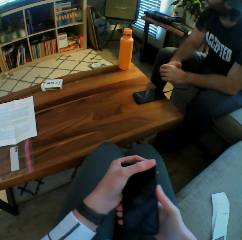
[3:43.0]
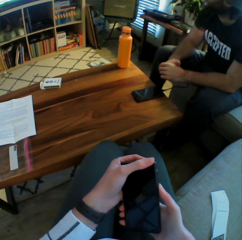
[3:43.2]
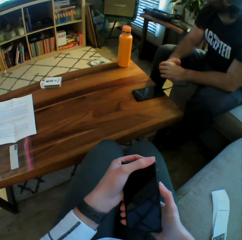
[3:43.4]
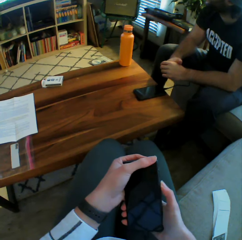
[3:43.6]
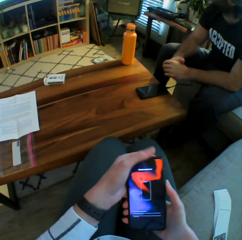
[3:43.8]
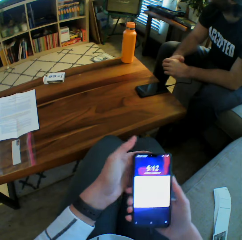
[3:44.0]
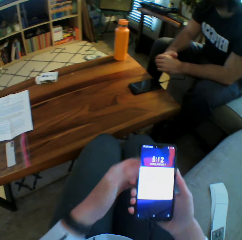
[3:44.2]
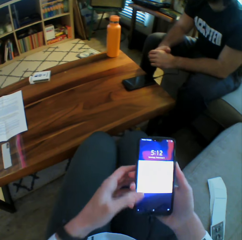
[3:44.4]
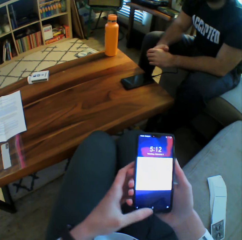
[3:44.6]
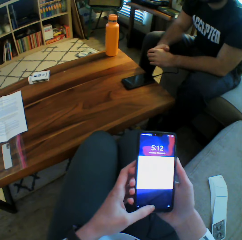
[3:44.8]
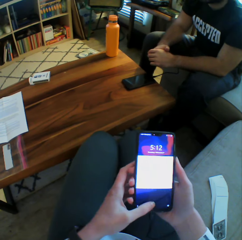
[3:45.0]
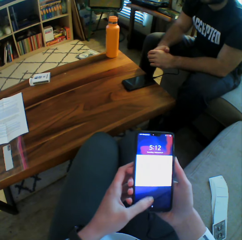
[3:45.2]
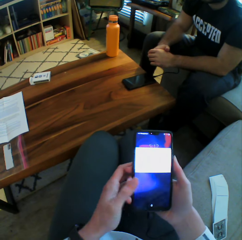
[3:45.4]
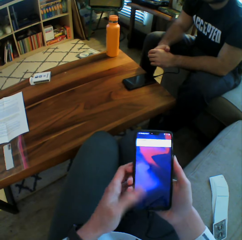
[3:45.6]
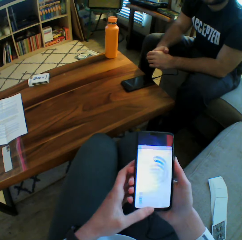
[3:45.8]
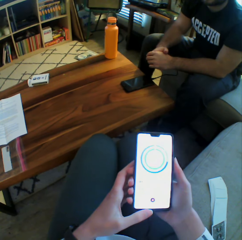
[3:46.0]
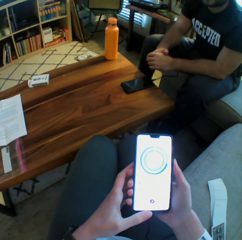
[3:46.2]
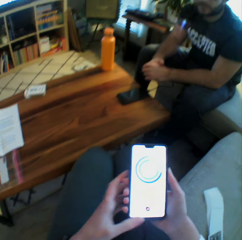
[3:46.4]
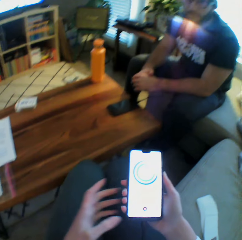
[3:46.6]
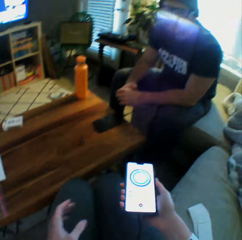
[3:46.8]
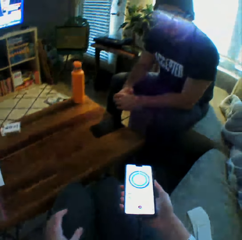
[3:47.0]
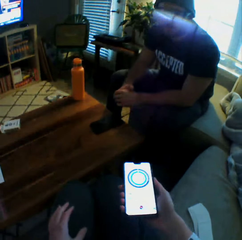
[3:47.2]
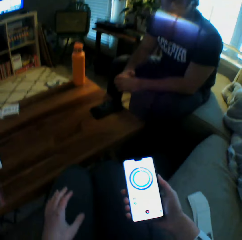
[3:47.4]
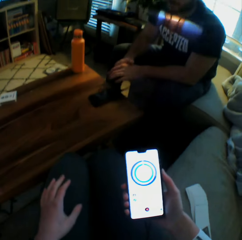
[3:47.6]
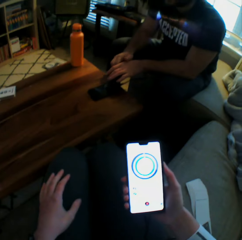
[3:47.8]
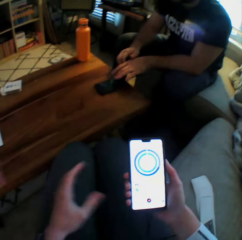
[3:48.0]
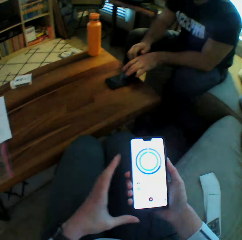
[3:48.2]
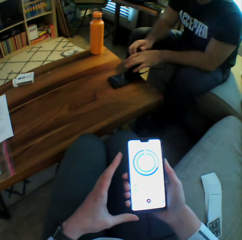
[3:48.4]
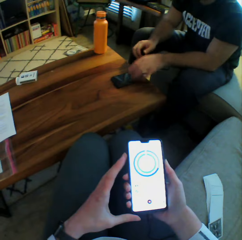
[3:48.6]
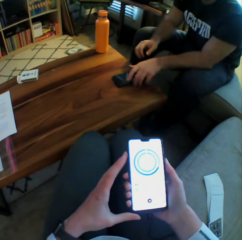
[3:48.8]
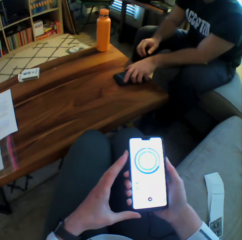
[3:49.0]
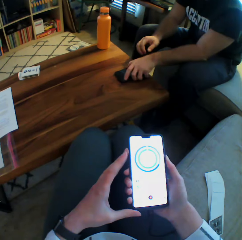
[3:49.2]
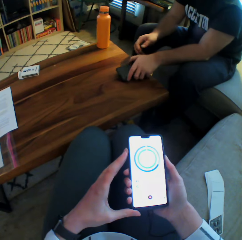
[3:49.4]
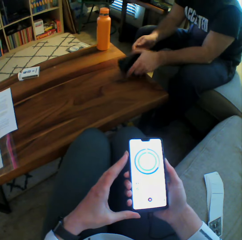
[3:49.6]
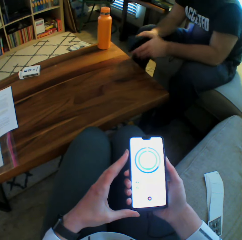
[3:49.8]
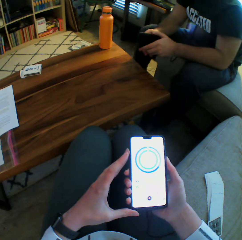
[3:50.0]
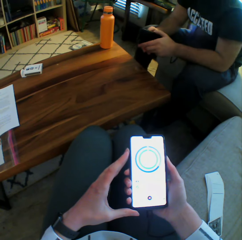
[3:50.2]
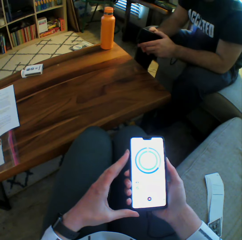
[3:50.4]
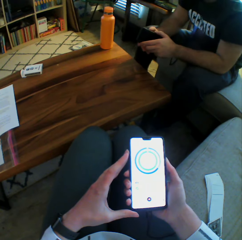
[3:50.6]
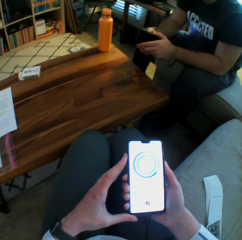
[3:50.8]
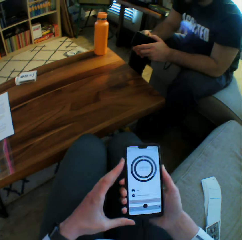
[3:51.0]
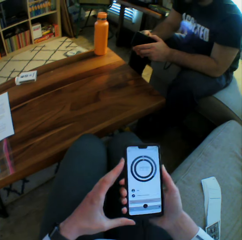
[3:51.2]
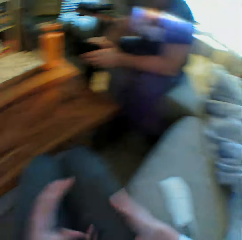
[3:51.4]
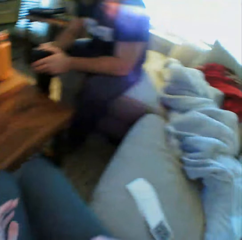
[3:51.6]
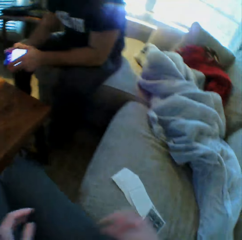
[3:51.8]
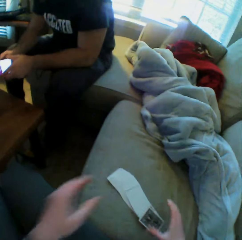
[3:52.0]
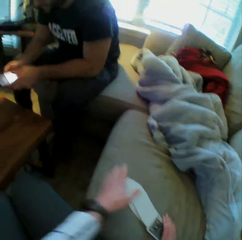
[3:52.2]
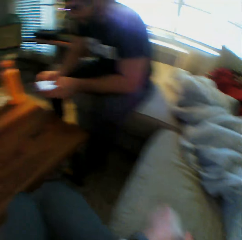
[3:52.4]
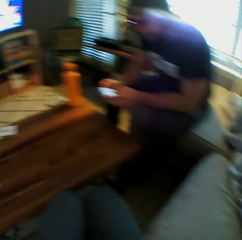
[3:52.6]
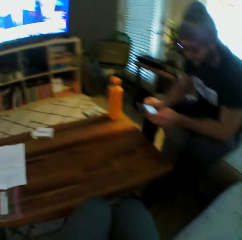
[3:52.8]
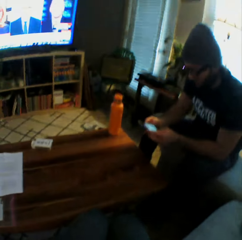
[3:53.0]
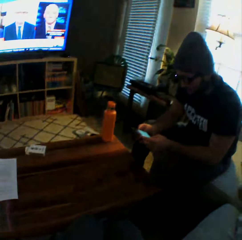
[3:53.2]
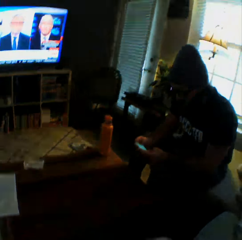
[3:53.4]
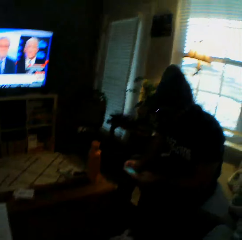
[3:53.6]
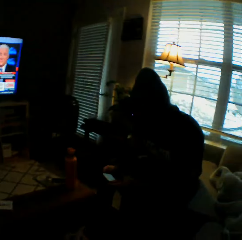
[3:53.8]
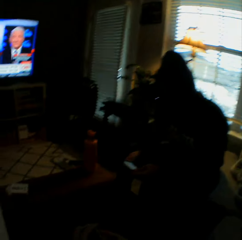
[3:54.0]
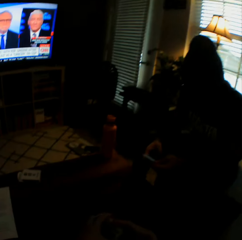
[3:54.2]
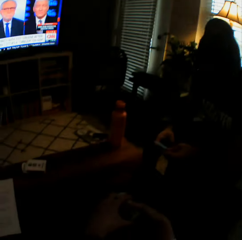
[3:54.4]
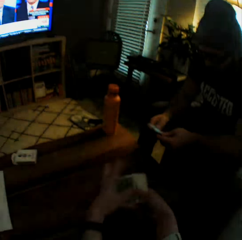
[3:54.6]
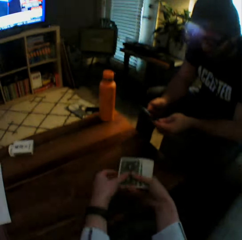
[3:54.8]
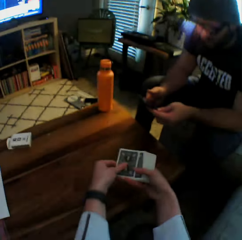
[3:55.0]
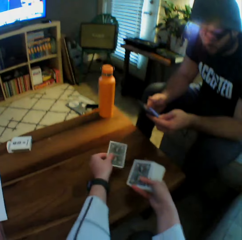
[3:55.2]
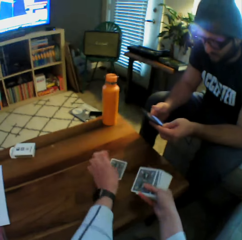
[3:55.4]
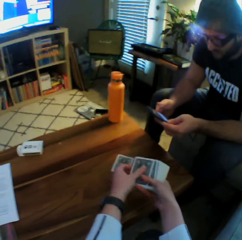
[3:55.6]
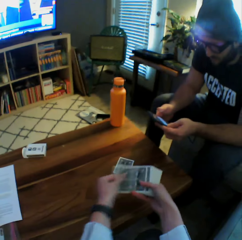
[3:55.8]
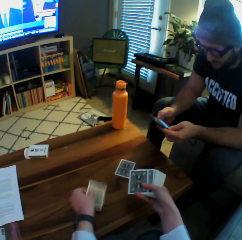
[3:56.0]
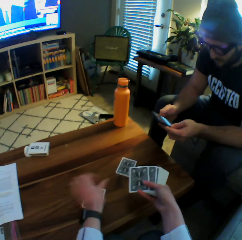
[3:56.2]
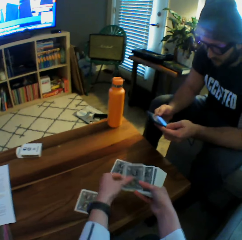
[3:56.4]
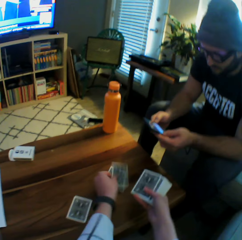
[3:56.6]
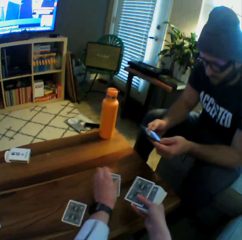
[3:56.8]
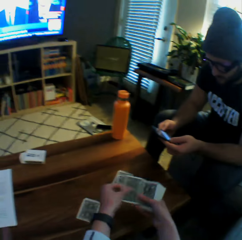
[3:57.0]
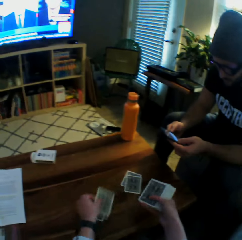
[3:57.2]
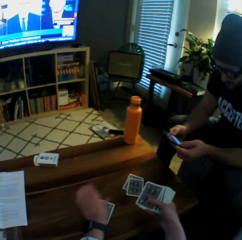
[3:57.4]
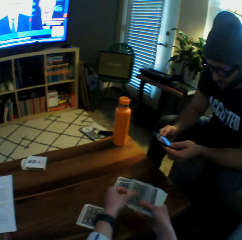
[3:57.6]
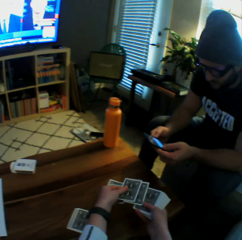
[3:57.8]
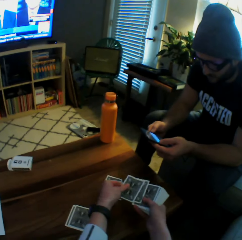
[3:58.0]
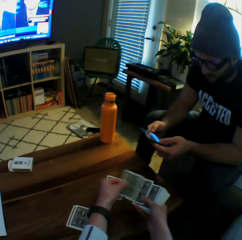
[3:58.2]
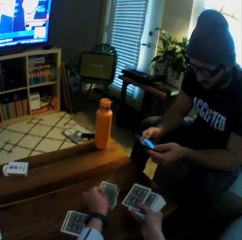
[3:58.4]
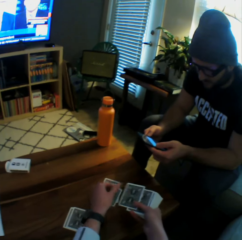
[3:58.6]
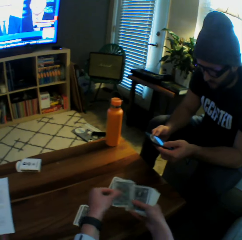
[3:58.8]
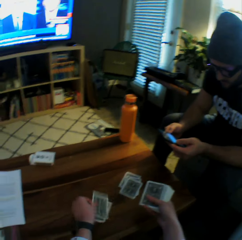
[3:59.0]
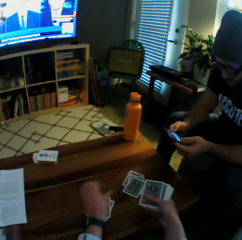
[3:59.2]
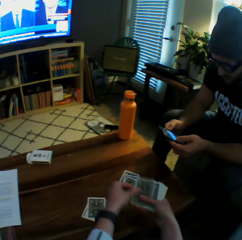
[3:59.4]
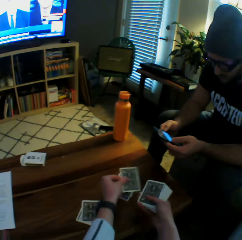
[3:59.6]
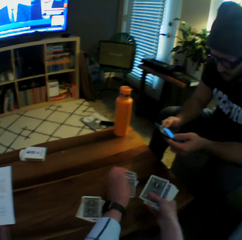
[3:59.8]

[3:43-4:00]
The camera wearer powers the phone with his right hand. He unlocks the phone. He operates the phone with his left hand. He scrolls on the phone. He places his left hand on his lap. He holds the phone with both hands. The man picks up the second phone from the table with his left hand. The camera wearer drops the phone on his lap with his right hand. The man unlocks his phone. The camera wearer picks up the cards from the sofa with his right hand. The man operates the second phone with both hands and scrolls on the phone. The camera wearer shares the cards on the table between him and the man. He puts some play cards on the table.

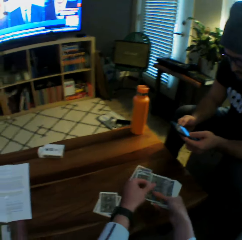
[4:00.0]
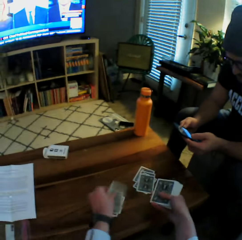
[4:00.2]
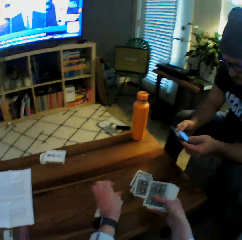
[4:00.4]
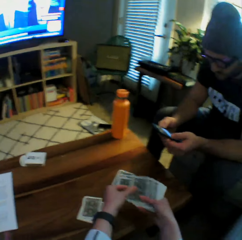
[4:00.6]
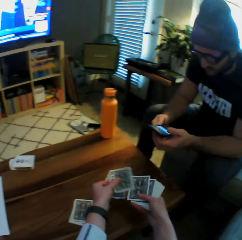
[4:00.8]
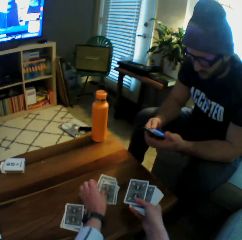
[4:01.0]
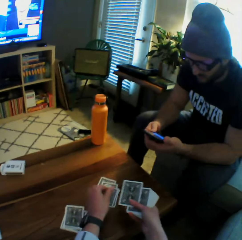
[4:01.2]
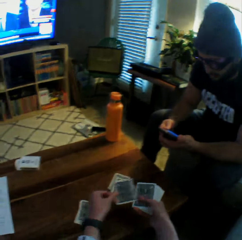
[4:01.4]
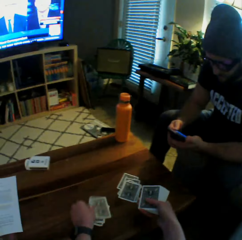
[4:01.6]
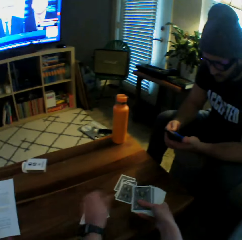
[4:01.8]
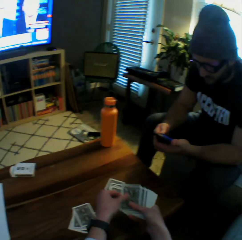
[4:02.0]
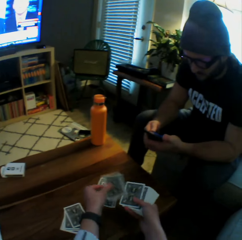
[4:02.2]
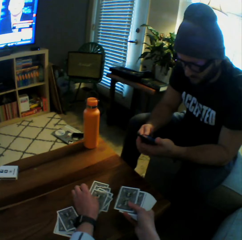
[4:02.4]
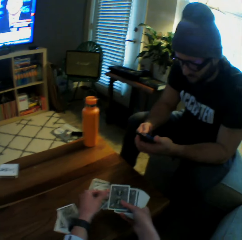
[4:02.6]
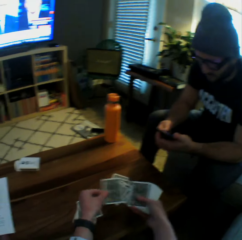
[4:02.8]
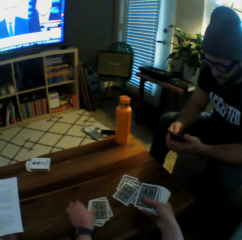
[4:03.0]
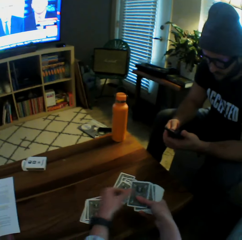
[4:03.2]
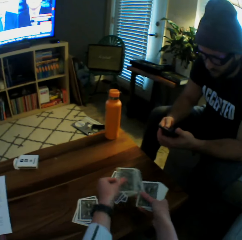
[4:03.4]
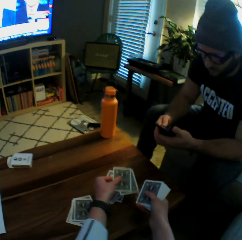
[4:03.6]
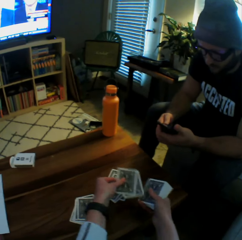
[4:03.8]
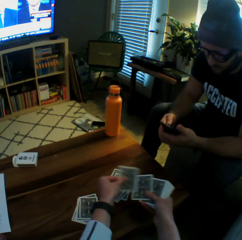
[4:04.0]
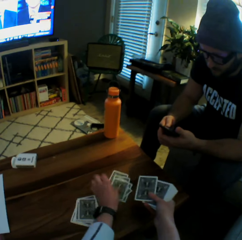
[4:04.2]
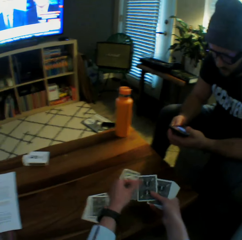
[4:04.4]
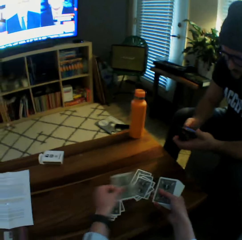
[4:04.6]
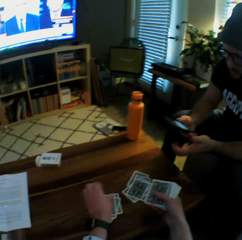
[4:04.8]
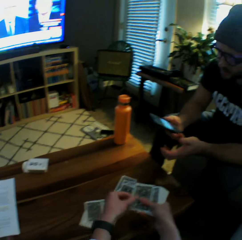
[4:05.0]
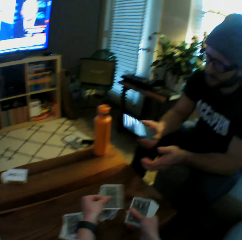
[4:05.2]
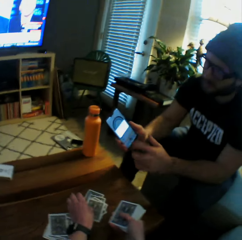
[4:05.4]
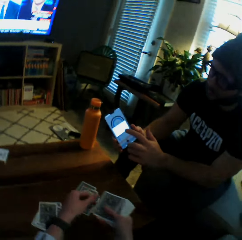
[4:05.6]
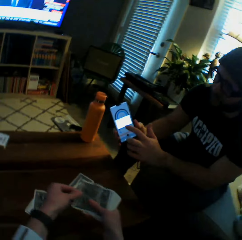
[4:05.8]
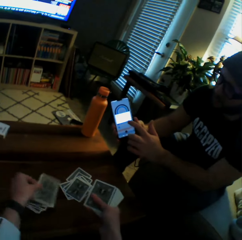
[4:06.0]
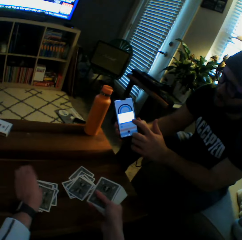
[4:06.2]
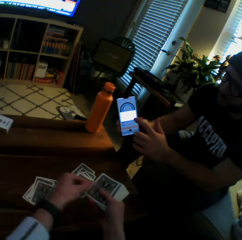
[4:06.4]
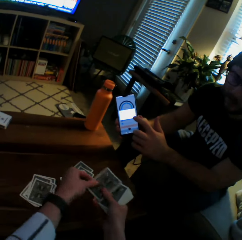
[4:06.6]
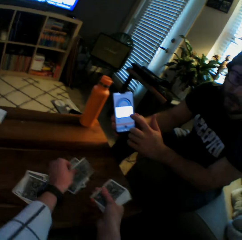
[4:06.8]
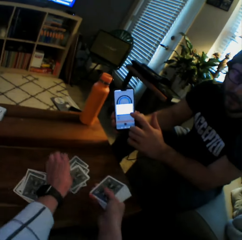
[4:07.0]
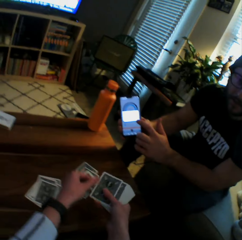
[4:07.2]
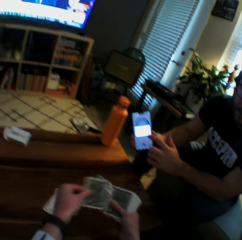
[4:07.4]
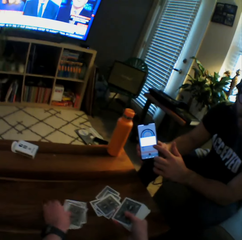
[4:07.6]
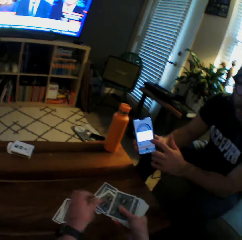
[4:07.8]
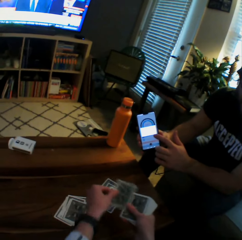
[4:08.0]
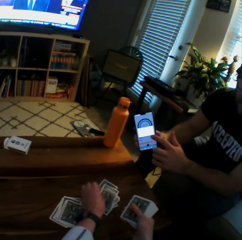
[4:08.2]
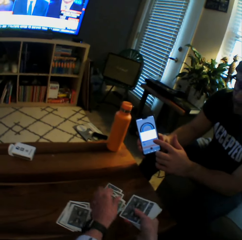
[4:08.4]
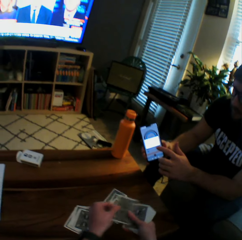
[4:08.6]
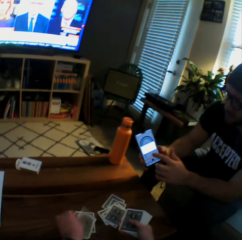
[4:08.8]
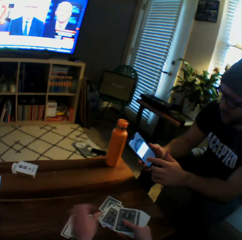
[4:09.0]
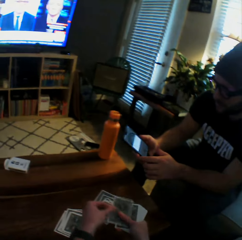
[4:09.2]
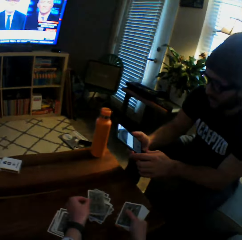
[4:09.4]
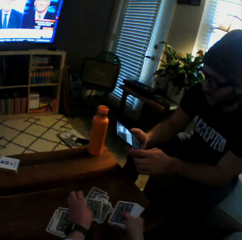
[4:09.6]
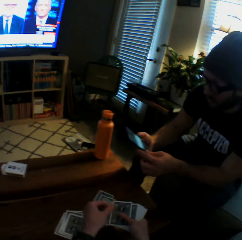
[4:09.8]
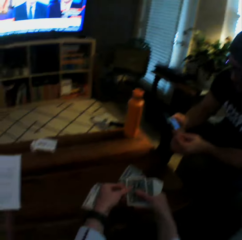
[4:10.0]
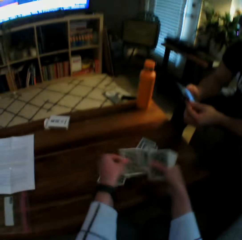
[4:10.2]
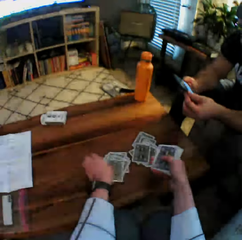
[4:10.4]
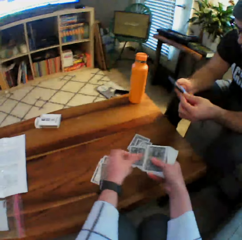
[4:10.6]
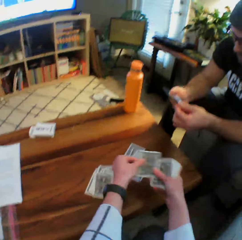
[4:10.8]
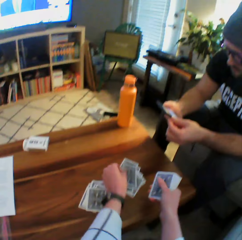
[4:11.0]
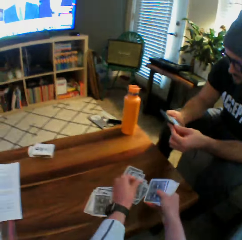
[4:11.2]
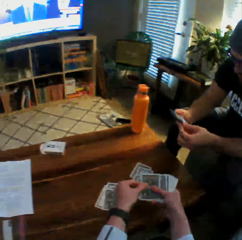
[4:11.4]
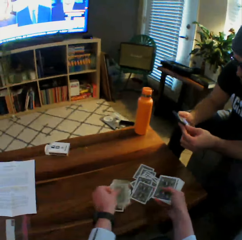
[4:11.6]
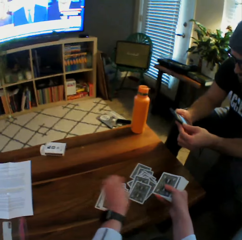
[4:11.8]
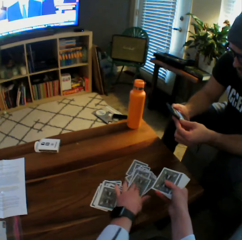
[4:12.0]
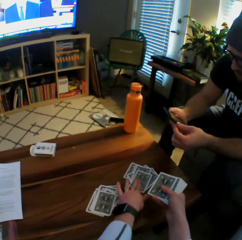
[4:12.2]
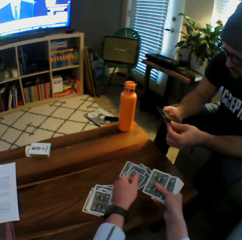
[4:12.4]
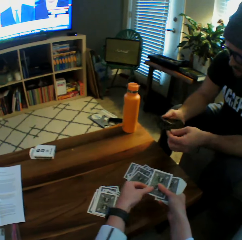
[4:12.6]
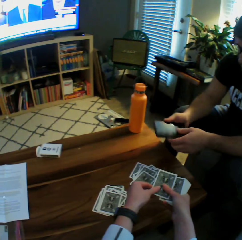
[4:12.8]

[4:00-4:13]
A man points at his phone. The camera wearer interacts with the man.
